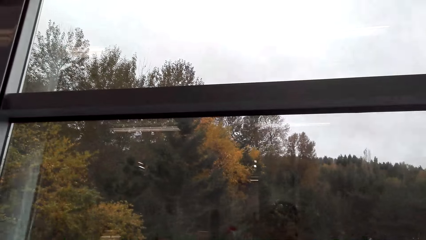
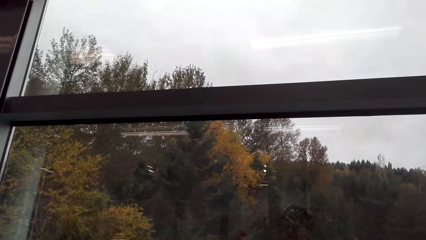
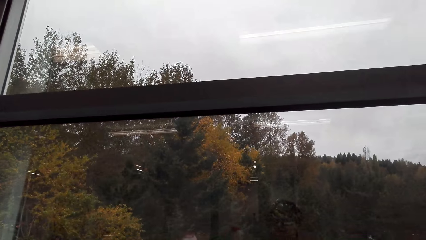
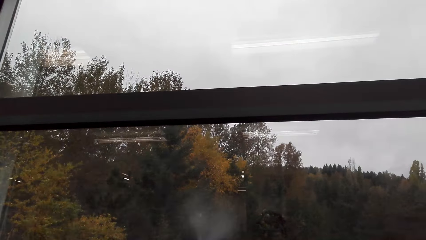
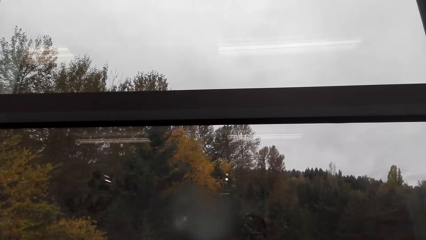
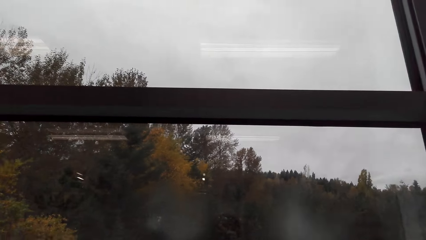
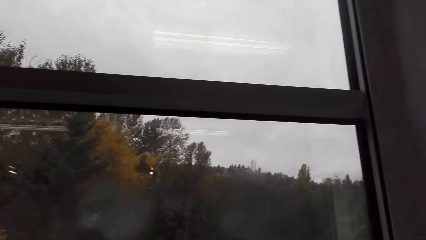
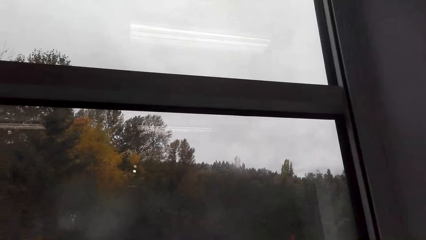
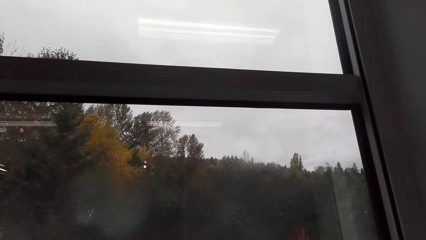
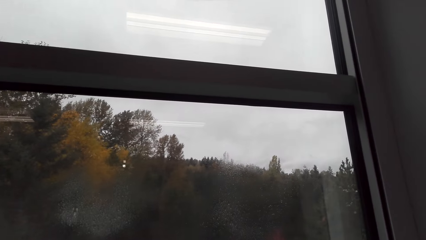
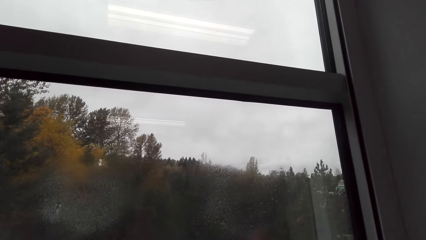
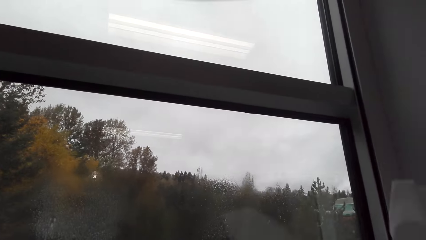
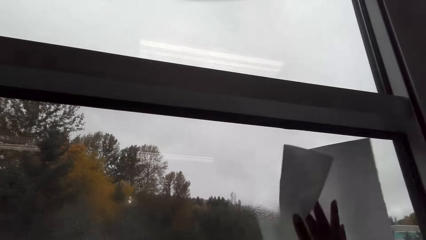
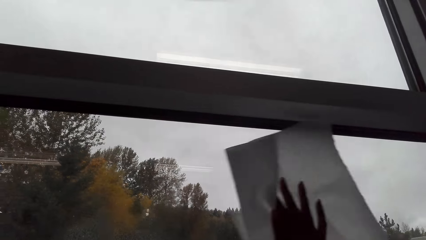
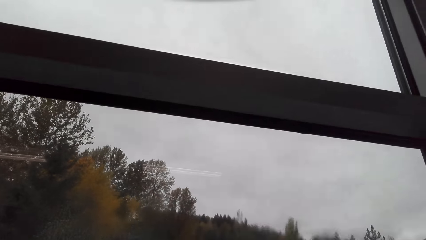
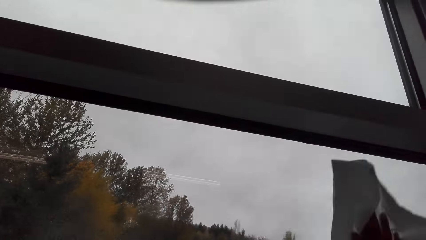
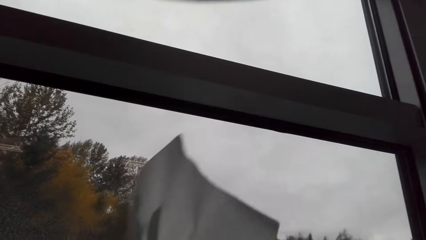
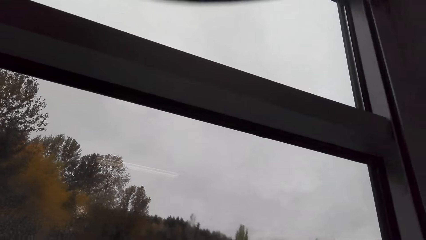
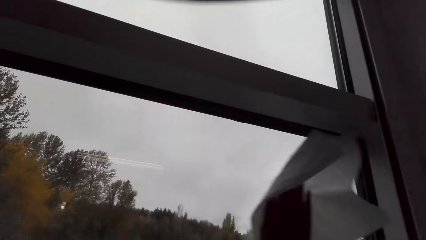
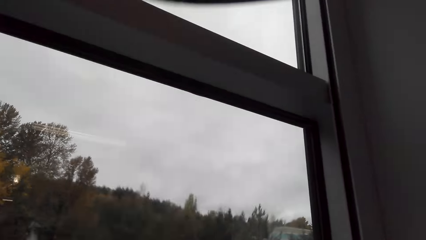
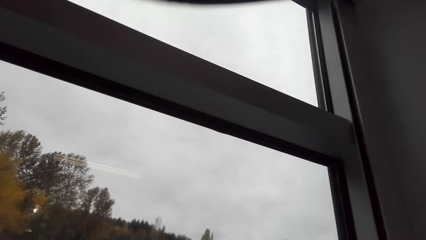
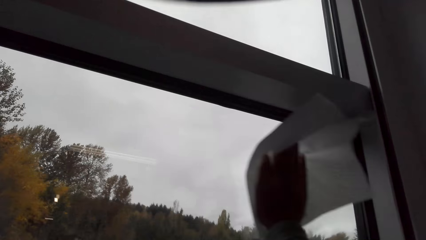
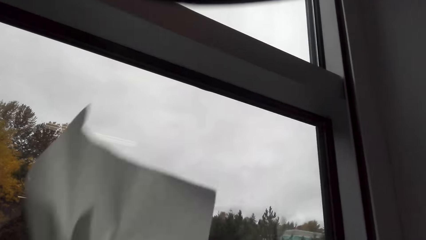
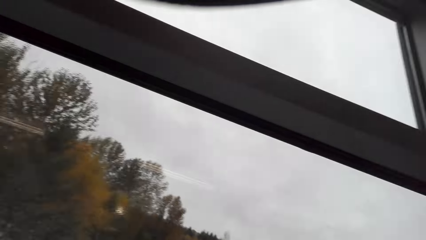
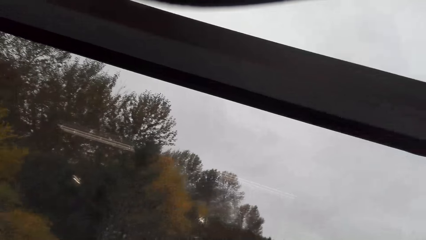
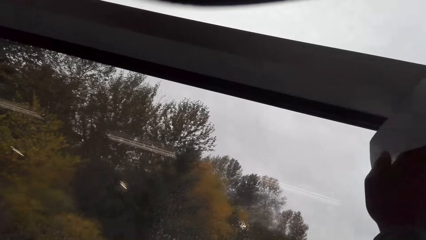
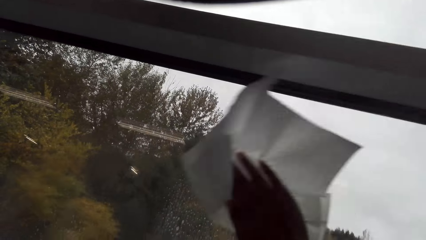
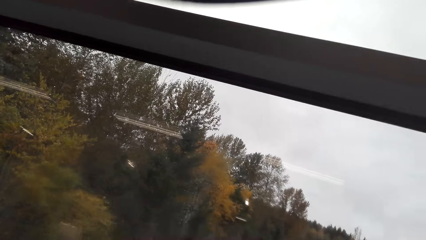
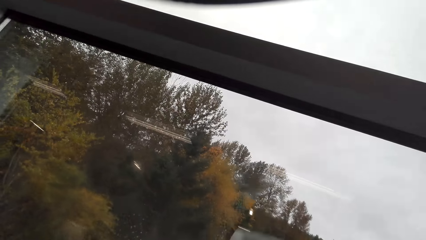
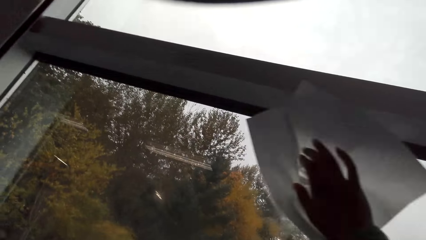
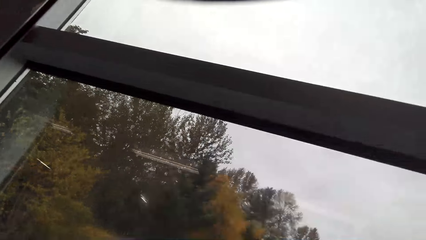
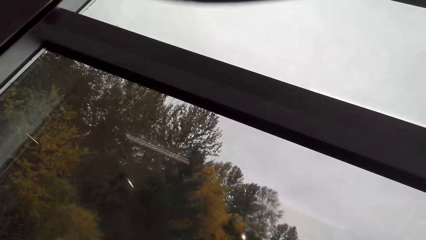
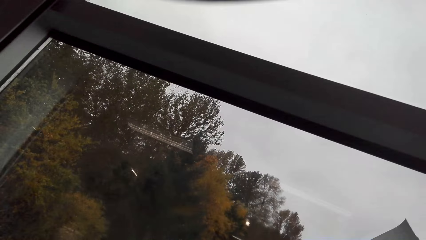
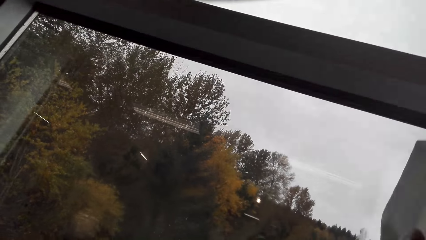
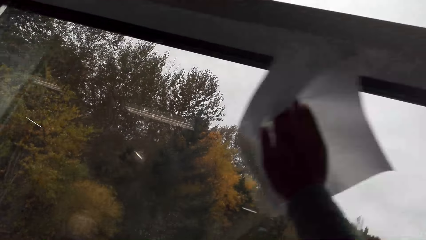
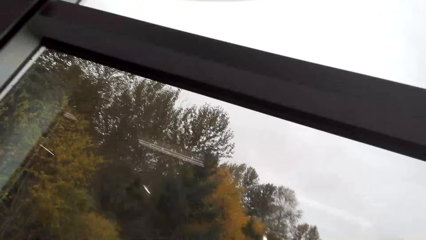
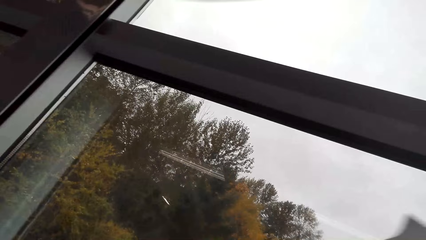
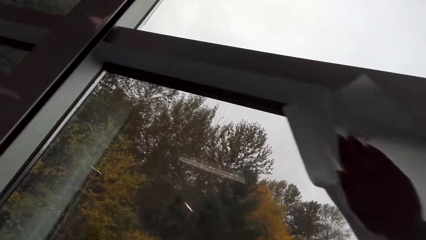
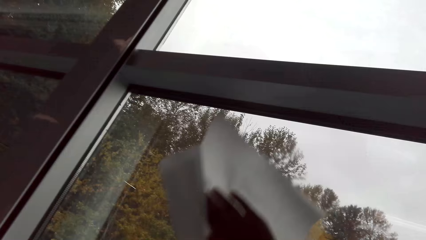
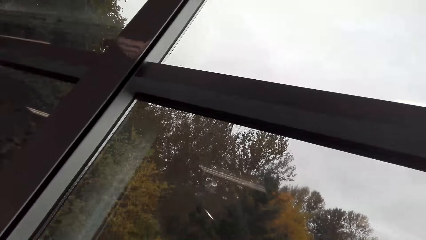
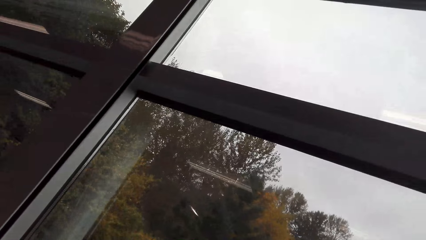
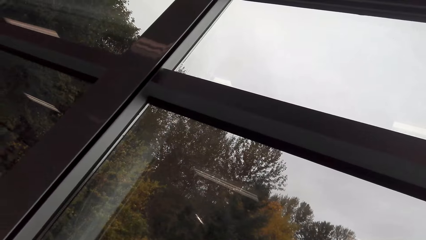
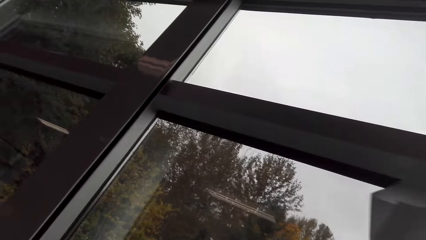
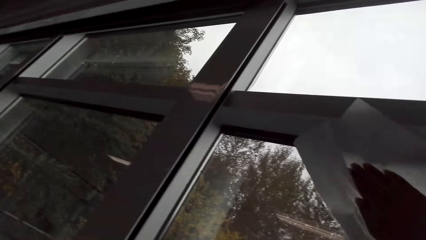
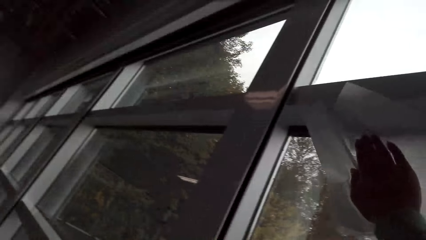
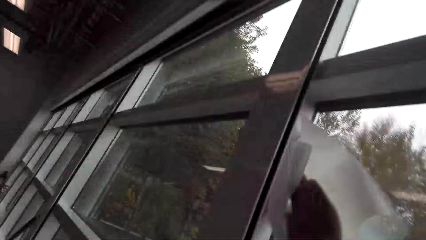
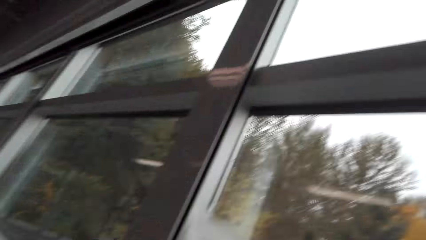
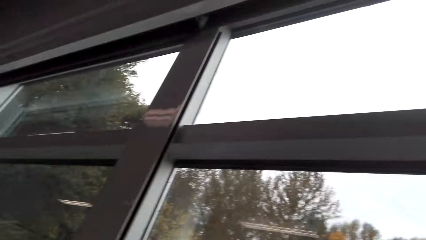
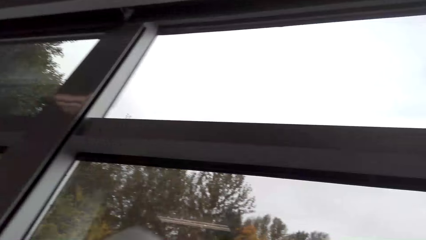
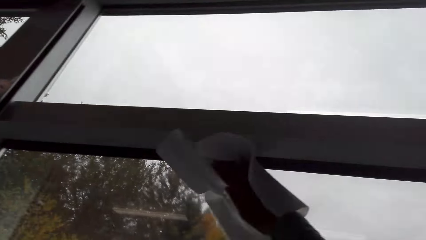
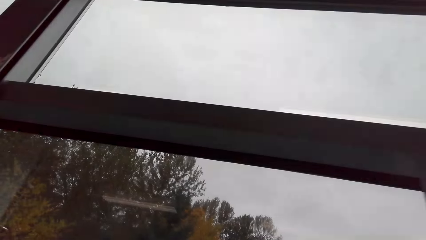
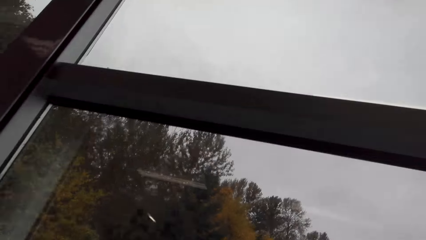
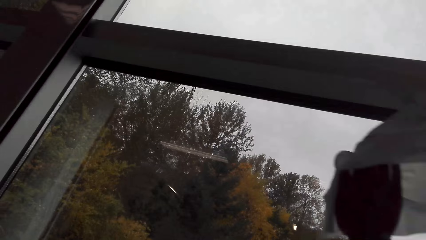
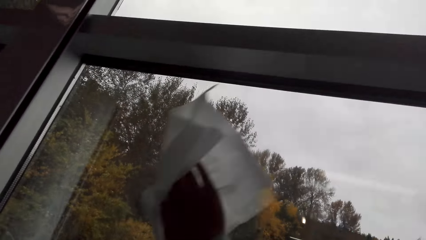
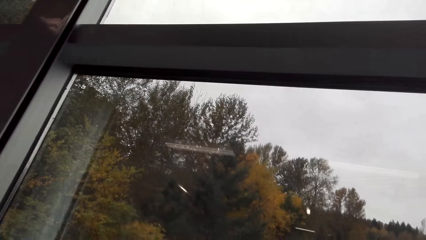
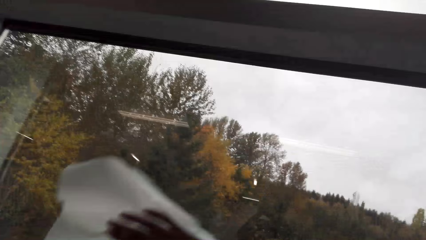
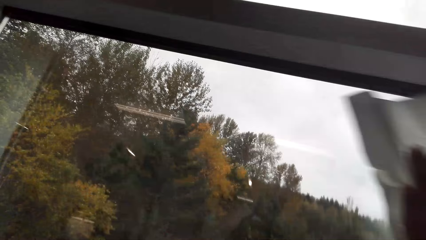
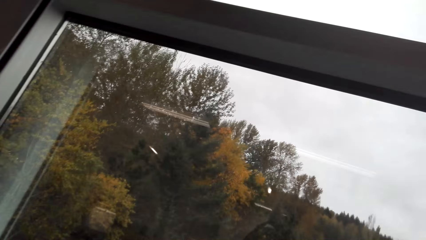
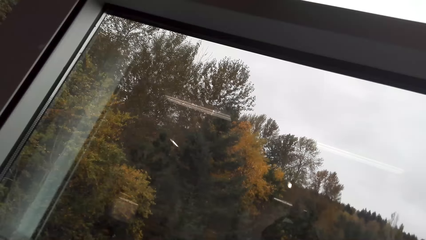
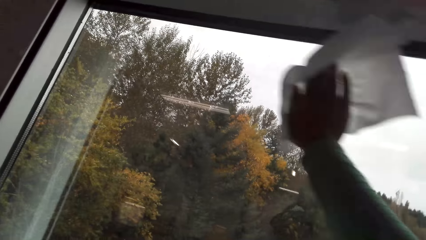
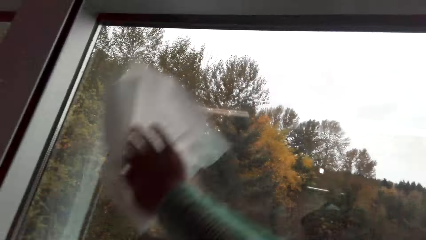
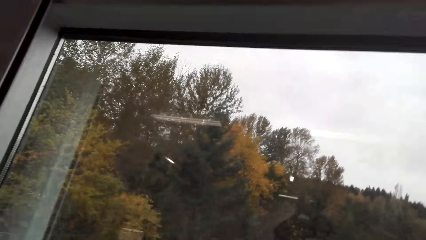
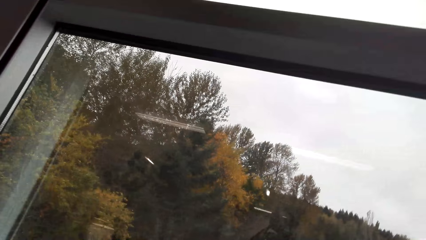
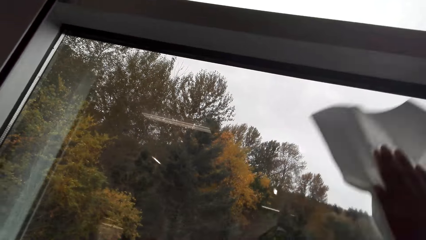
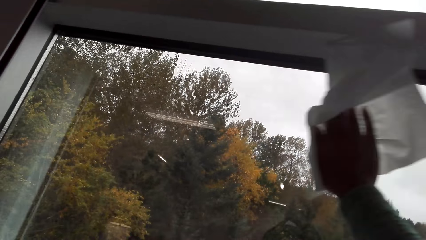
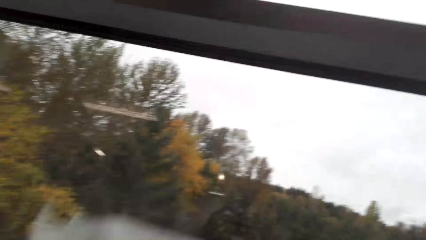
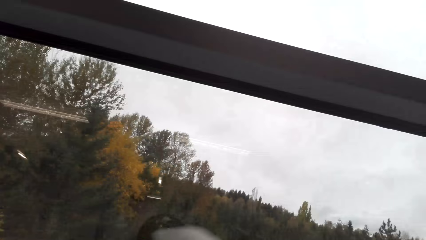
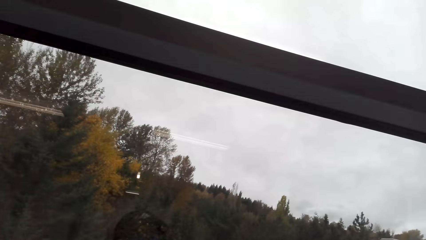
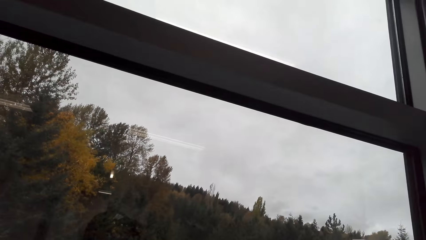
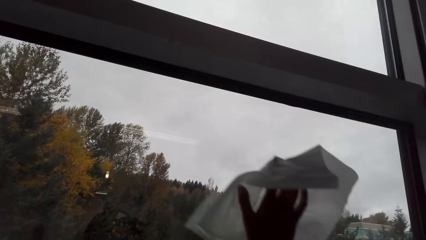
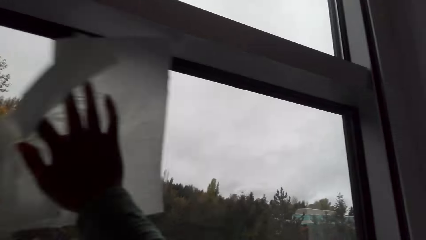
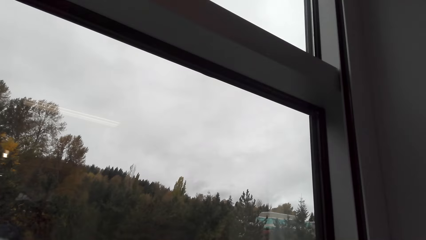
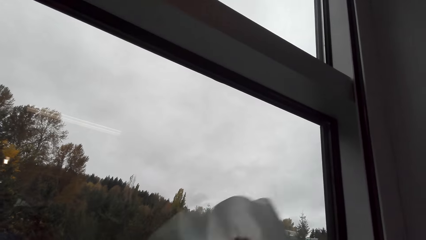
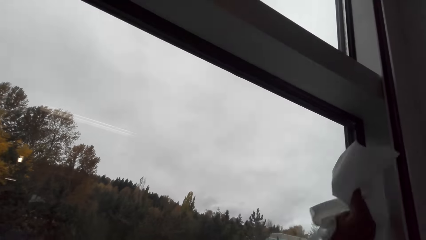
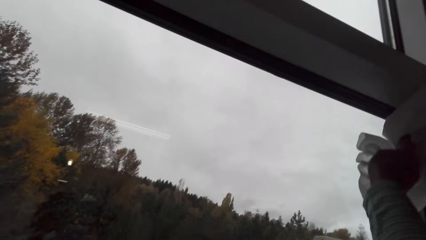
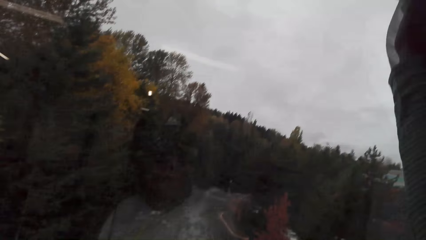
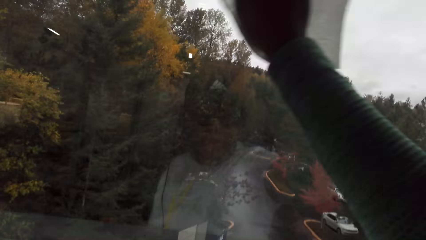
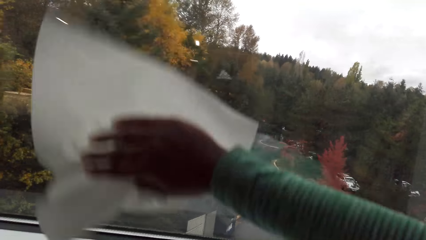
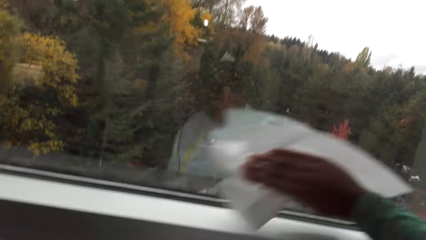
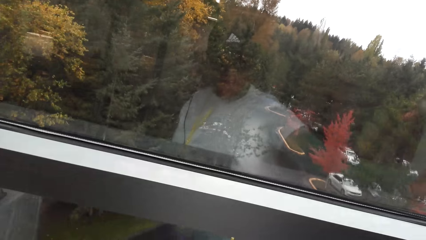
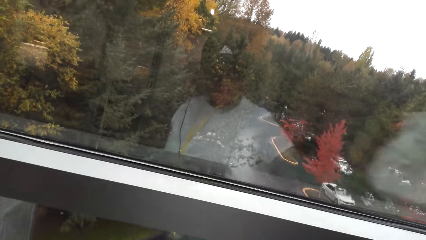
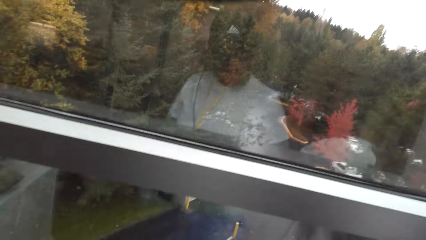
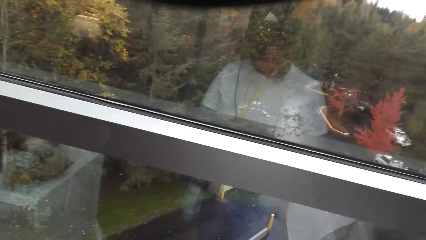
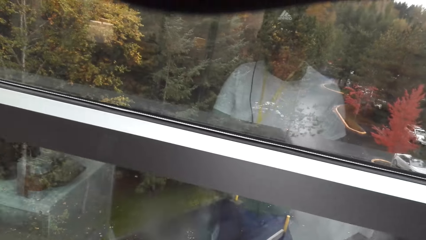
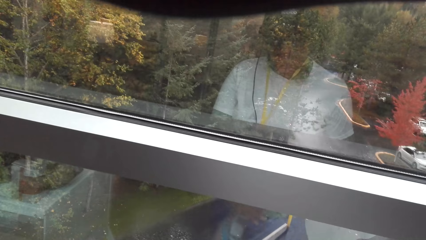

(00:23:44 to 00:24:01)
The camera wearer sprays the window with cleaner. They wipe on the window using a tissue.
